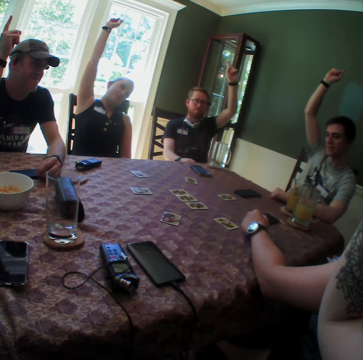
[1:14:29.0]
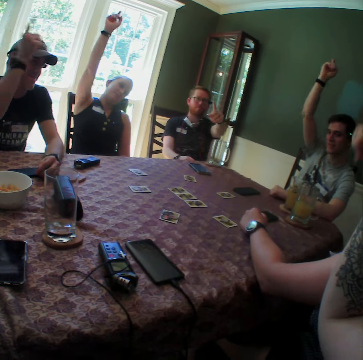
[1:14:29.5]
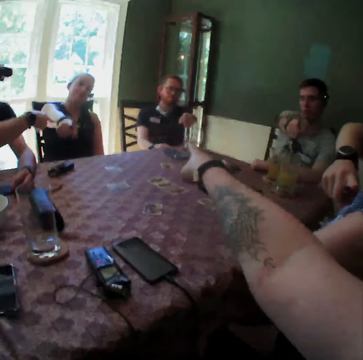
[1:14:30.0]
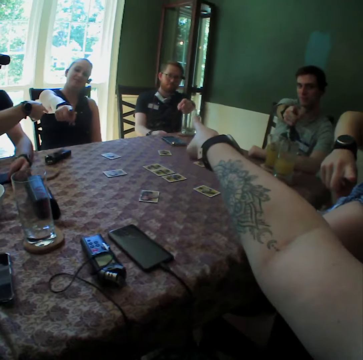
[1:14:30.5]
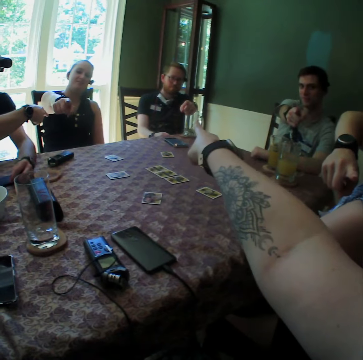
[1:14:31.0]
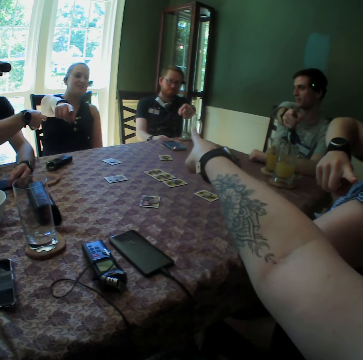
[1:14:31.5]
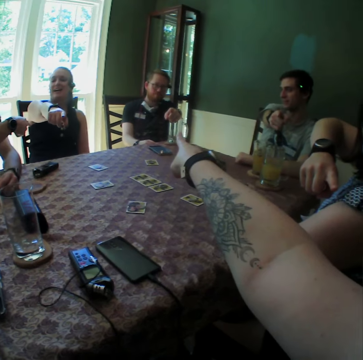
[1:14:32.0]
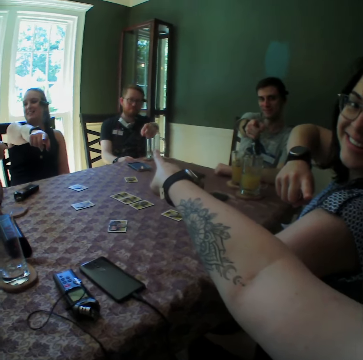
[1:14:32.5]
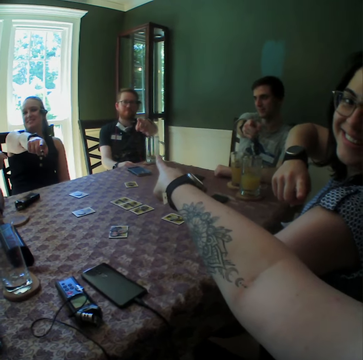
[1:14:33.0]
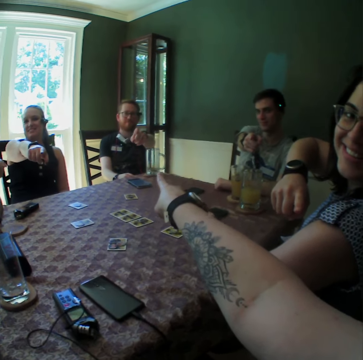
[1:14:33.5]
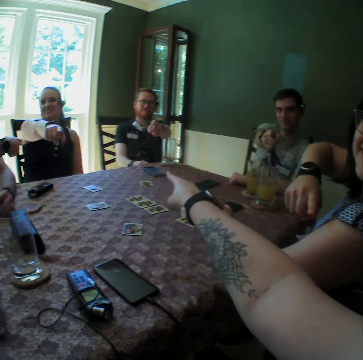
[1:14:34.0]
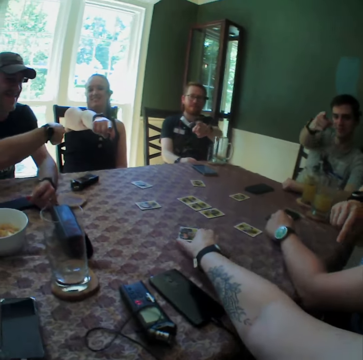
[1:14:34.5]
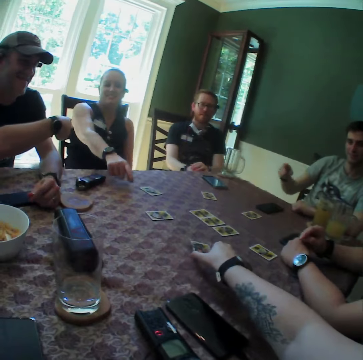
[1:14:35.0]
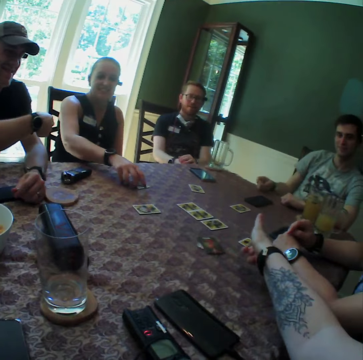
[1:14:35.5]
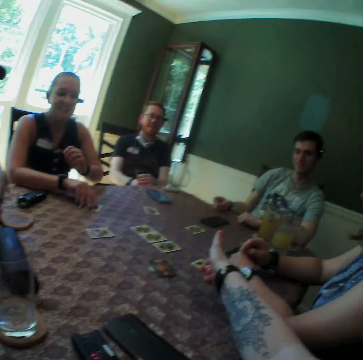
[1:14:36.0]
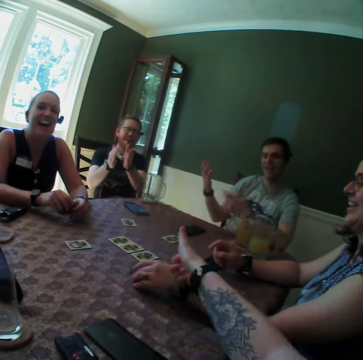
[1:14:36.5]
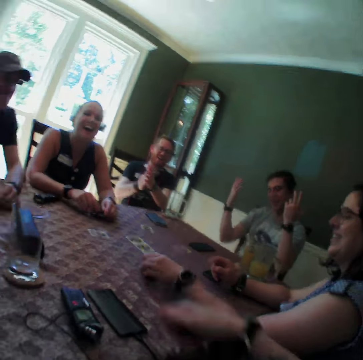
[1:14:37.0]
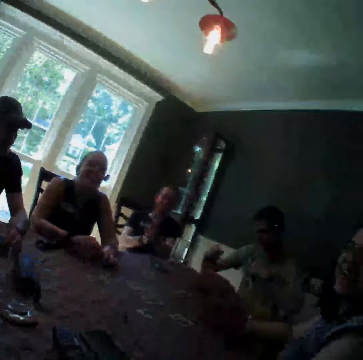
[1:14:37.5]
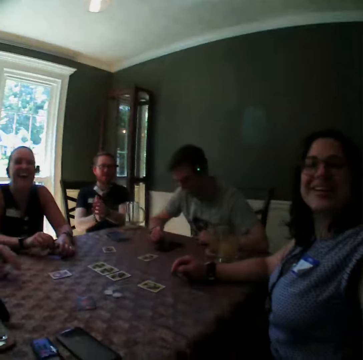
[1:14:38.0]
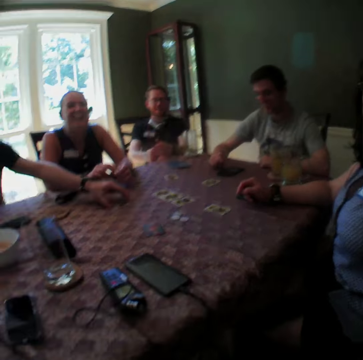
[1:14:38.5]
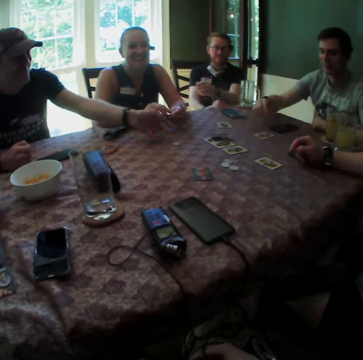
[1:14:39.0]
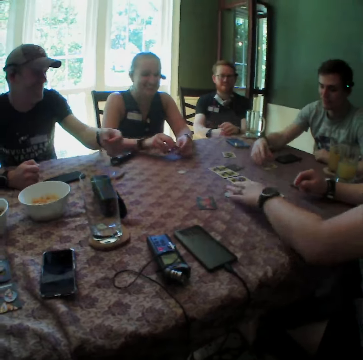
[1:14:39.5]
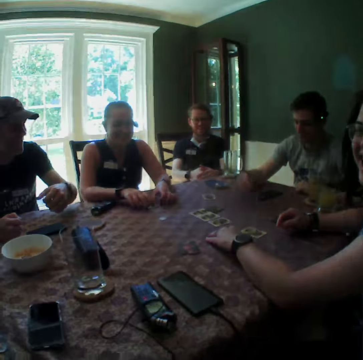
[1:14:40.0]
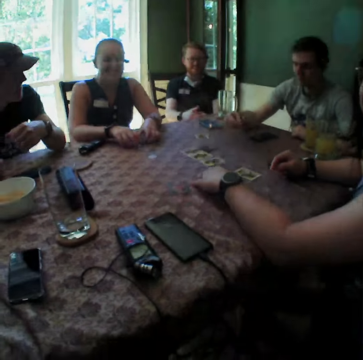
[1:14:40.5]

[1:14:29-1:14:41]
The camera wearer points at a man with his right hand. A woman points at the camera wearer with her right hand. The man points at the camera wearer with his left hand. Another man points at another woman with his right hand. The second woman points at the camera wearer with her right hand. A third man points at the camera wearer with his right hand. The first man drops his left hand on his right hand. The camera wearer turns the card on the table upside down with his right hand. The first woman drops her right hand on the table. The camera wearer gives a thumbs up to the first man. The second woman picks up the card from the table. The third man drops his left hand on the table. The first man claps his hands. The third man lifts both hands and places his right hand on the table. The second man picks up a card from the table with his left hand and throws the card in his left hand on the table. The third man picks up a card from the table with his right hand. A man moves a card.

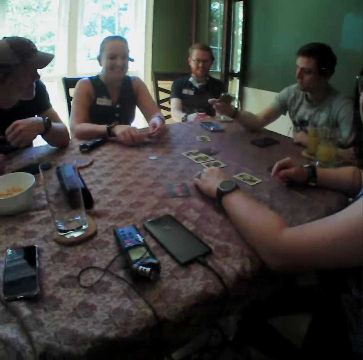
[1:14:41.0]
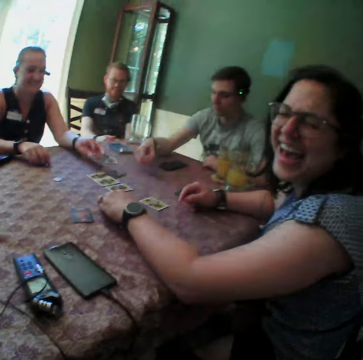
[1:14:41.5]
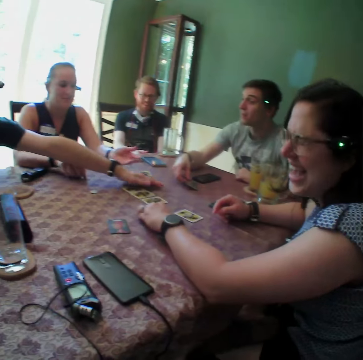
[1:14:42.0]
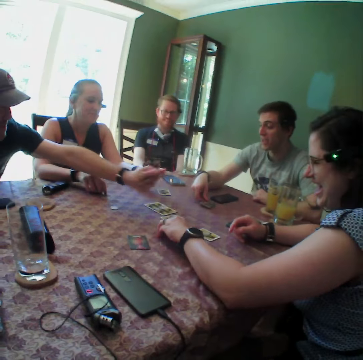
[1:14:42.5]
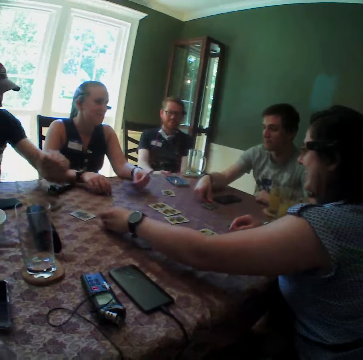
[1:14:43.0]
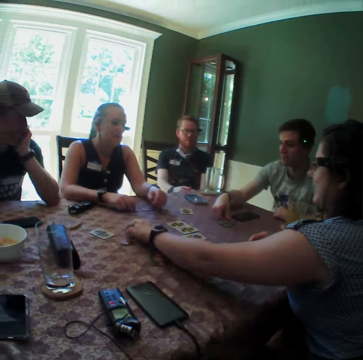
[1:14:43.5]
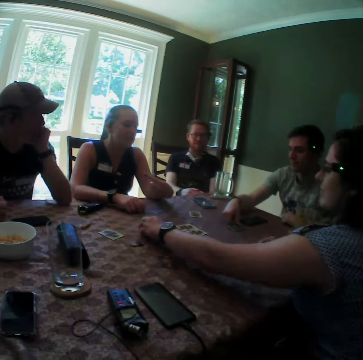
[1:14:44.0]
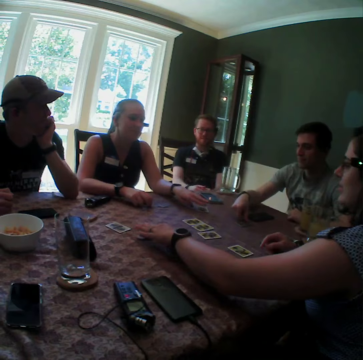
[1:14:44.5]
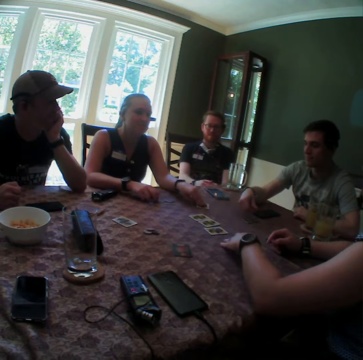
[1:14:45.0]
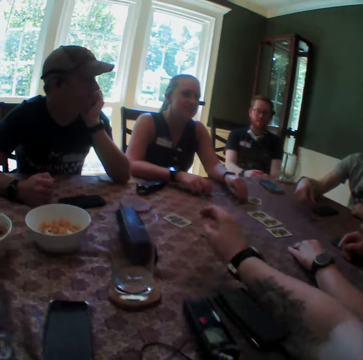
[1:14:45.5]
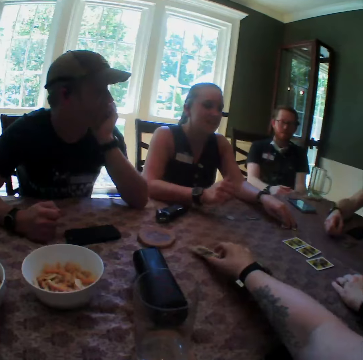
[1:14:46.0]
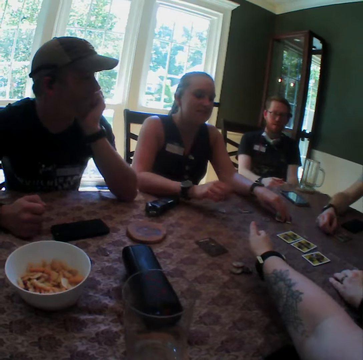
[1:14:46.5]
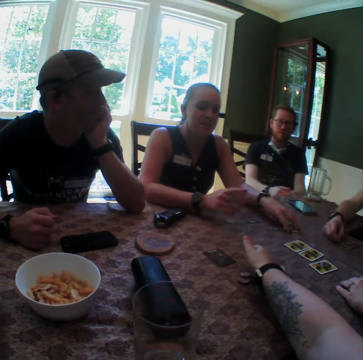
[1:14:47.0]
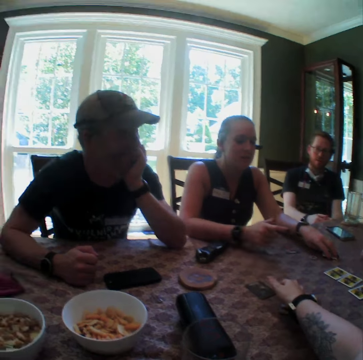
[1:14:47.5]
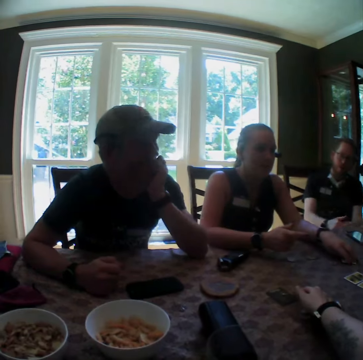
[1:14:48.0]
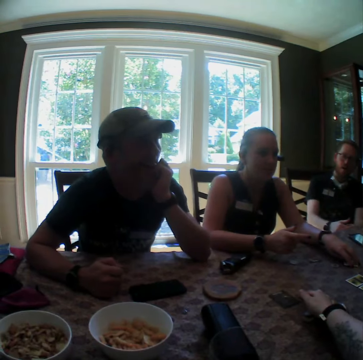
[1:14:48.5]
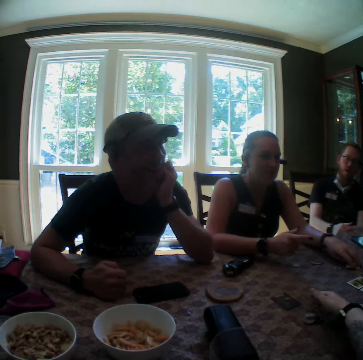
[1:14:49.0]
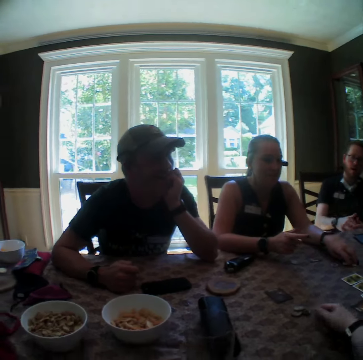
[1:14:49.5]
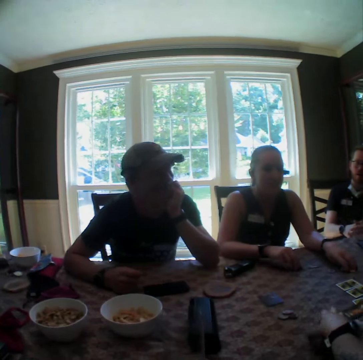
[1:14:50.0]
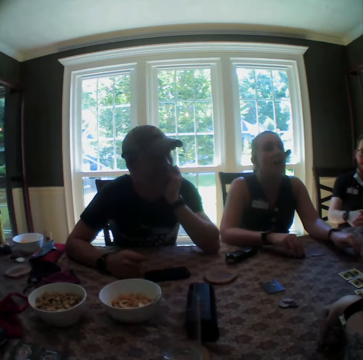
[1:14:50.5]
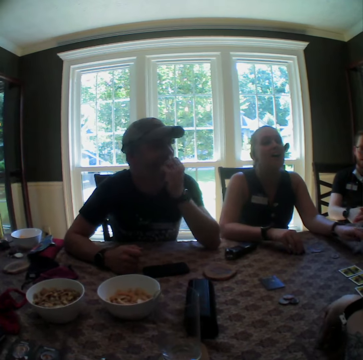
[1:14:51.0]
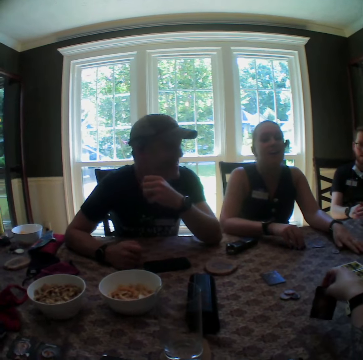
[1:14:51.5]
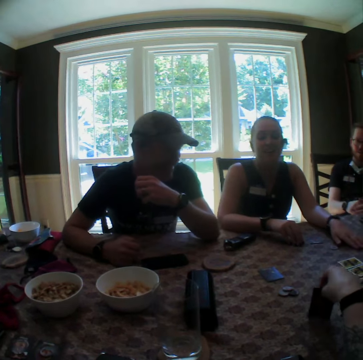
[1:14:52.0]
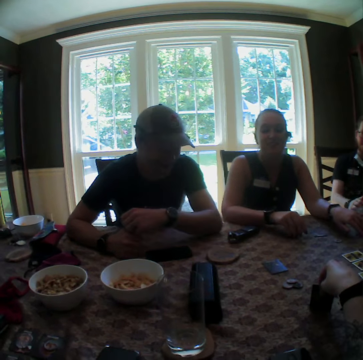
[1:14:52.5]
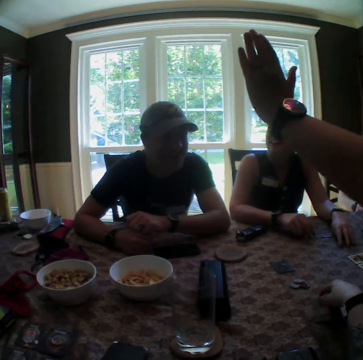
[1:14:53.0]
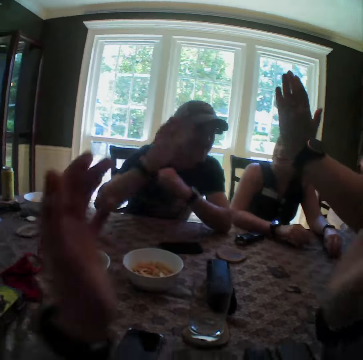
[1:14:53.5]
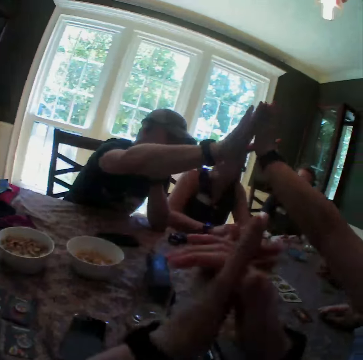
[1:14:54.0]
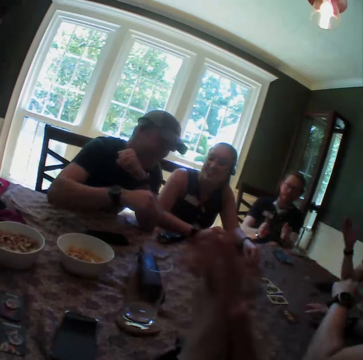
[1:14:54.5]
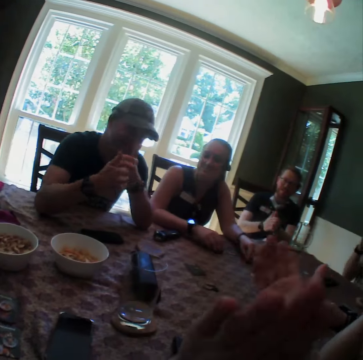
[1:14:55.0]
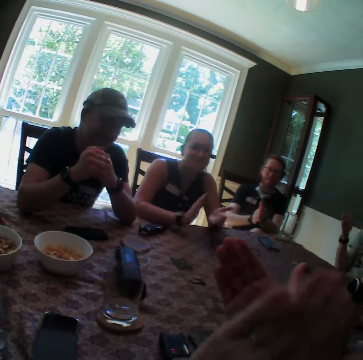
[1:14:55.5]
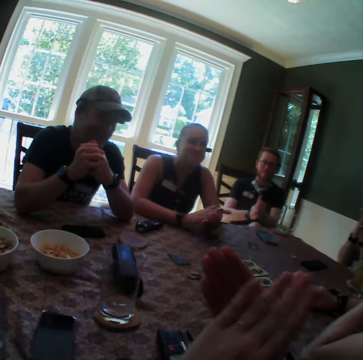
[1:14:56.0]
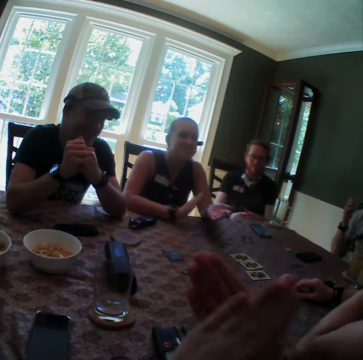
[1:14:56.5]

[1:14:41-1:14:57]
The woman shows the card in her left hand to a man. The man drops the card in his left hand on the table. Another man picks a card from the table with his left hand. Another woman drops the card in her left hand on the table. The second man places the card in his left hand on the table and places his left hand on his face. The first woman drops the card in her left hand on the table. The other woman picks a coin from the table with her right hand and places the coin in her right hand on the card on the table. The first woman moves the card on the table with her left hand. The other woman places her right hand on a card on the table. The first woman gestures with her right hand. The camera wearer flips the card on the table with his right hand. He moves a card. He touches a card. The second man removes his left hand from his face. The camera wearer taps the table with the card in his right hand. The second man places his left hand on his right hand. The other woman taps her left hand on the second man's right hand. The camera wearer claps his hands. A third man claps his hands. The second man clenches his hands. The first man claps his hands. The first woman claps her hands.

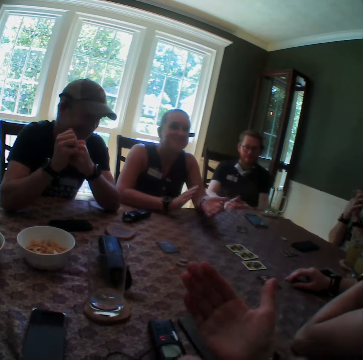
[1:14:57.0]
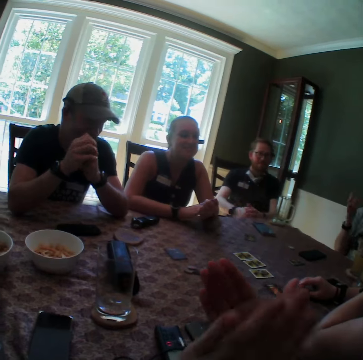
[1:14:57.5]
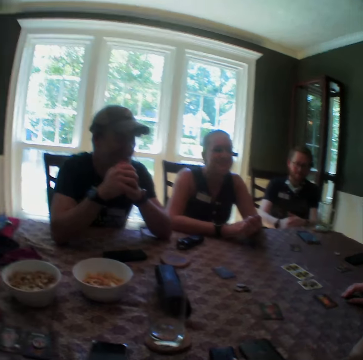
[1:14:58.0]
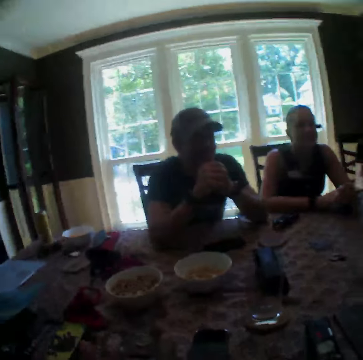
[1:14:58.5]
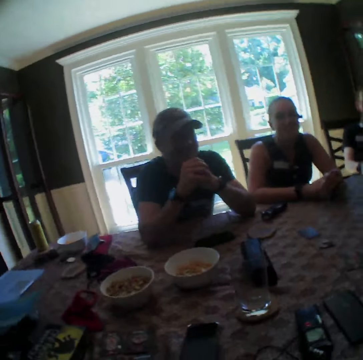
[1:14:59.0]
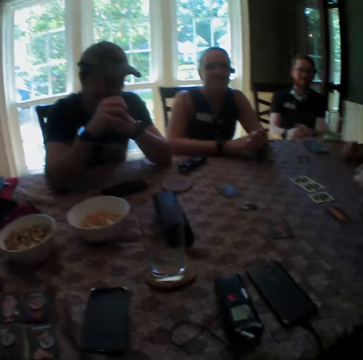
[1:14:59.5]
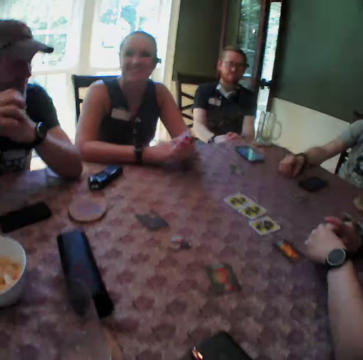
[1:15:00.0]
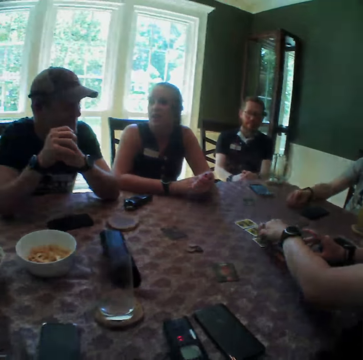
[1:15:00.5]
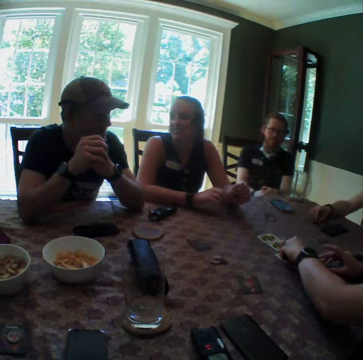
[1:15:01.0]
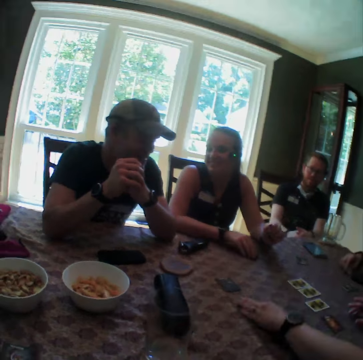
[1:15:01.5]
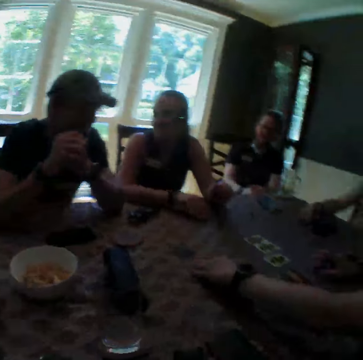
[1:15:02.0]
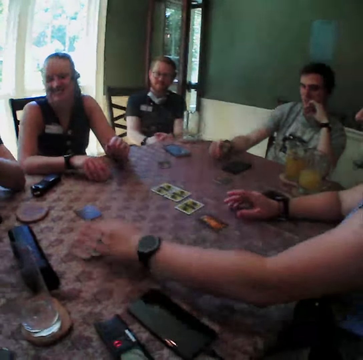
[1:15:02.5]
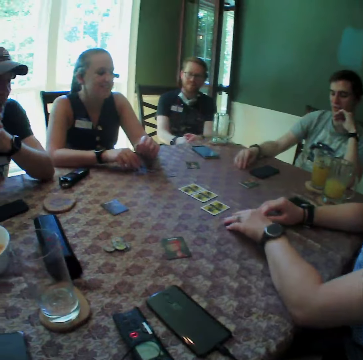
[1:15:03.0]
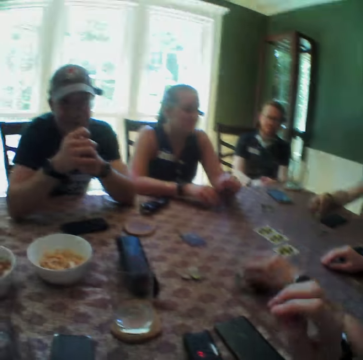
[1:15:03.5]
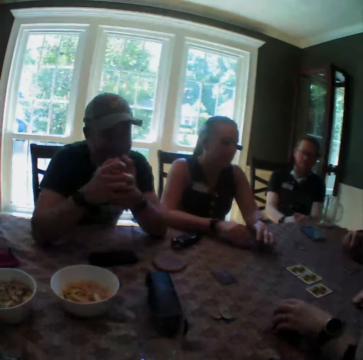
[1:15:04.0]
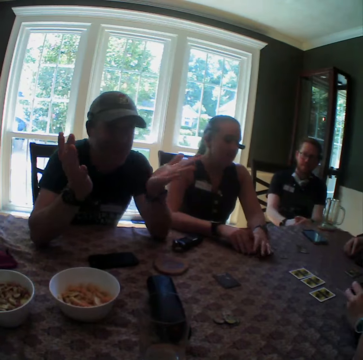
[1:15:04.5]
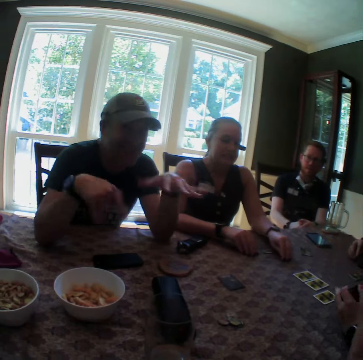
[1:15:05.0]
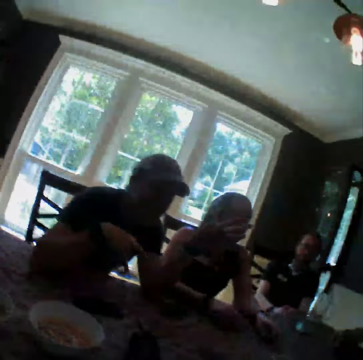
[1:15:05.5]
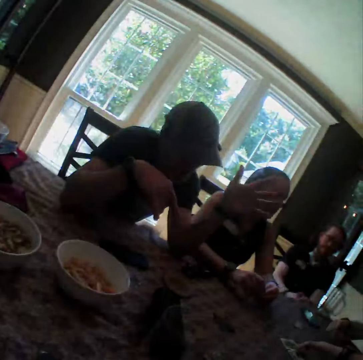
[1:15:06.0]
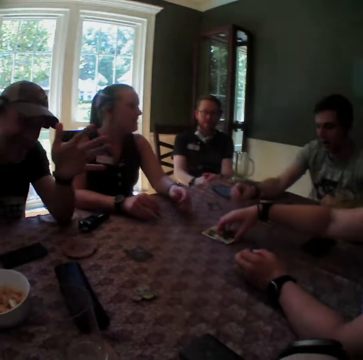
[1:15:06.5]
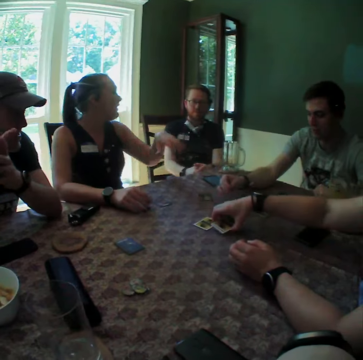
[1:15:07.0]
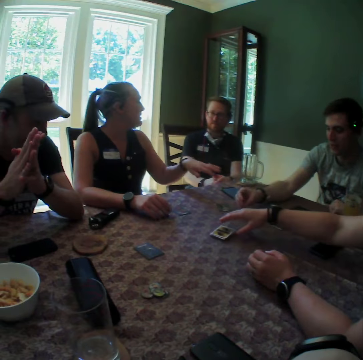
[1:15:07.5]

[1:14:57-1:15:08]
A woman moves the card on the table with her left hand. Another woman places her right hand on the table. The first woman moves the coins on the table with her right hand. A man taps the table with his right hand. The first woman places her right hand on the table and picks the card on the table with her right hand. Another man gestures with his hands. The second woman gestures with her left hand. The first woman stacks the cards on the table with her left hand and moves a card.
